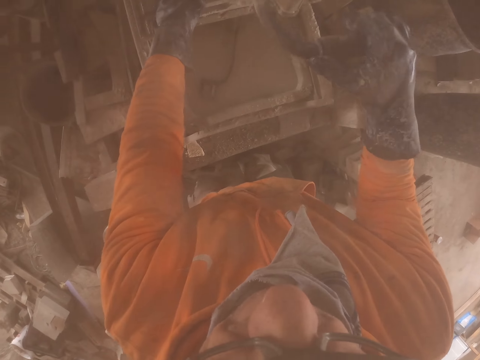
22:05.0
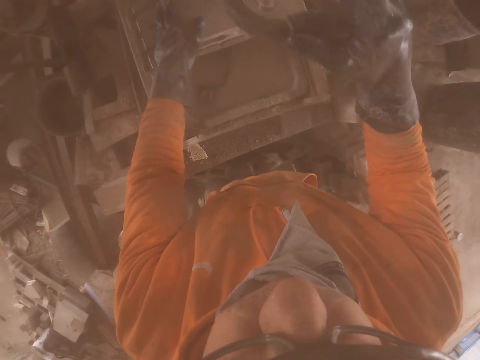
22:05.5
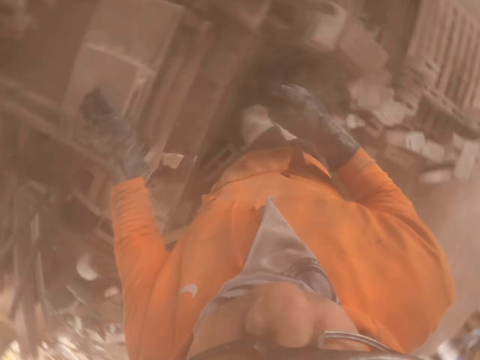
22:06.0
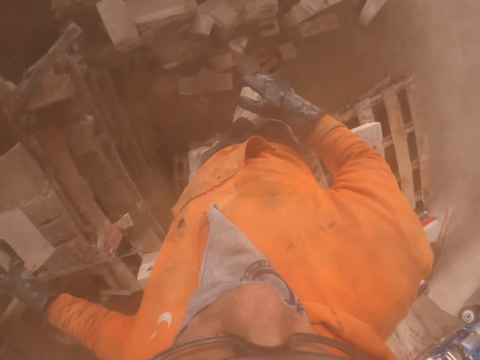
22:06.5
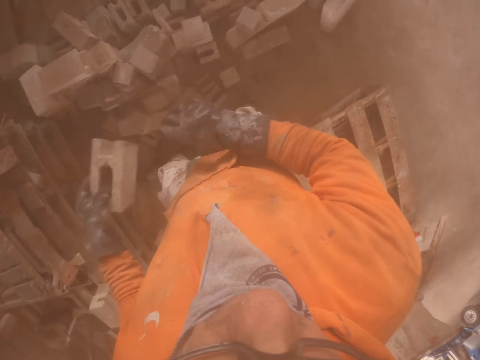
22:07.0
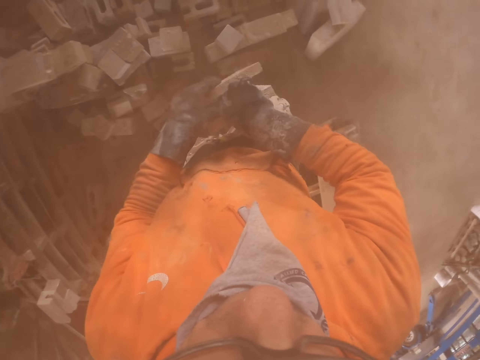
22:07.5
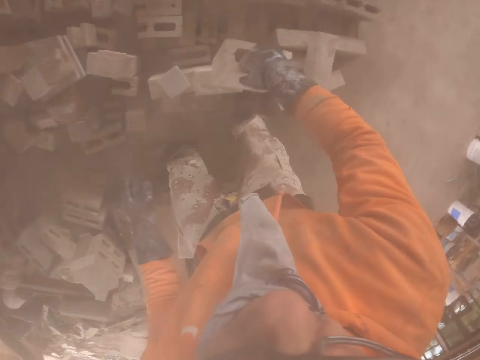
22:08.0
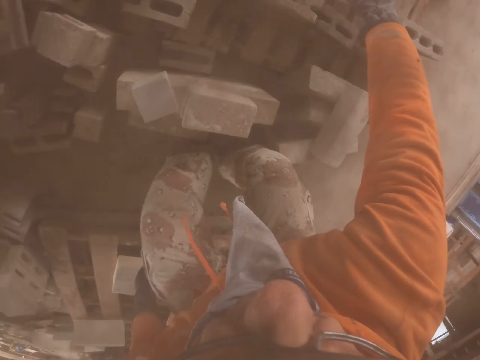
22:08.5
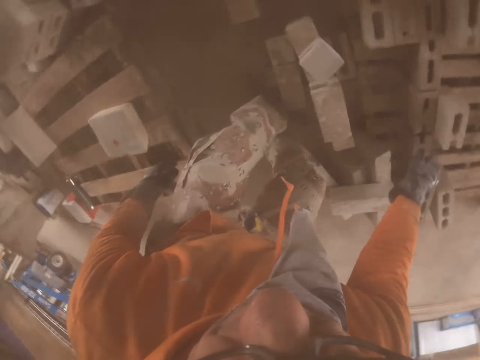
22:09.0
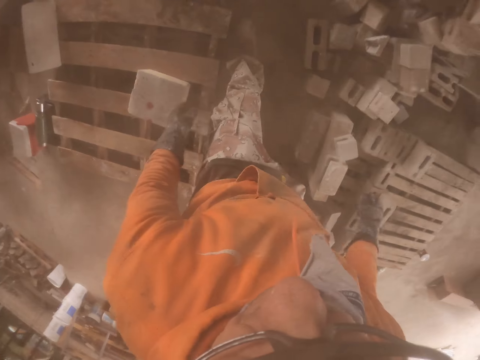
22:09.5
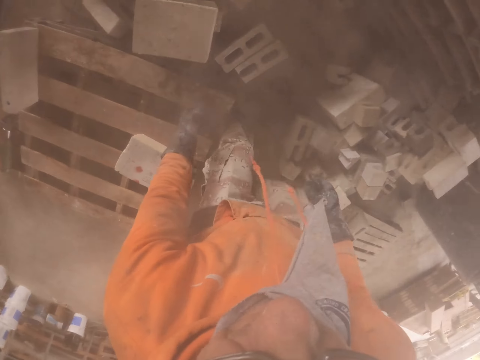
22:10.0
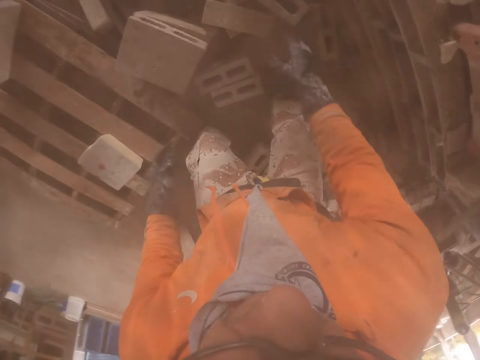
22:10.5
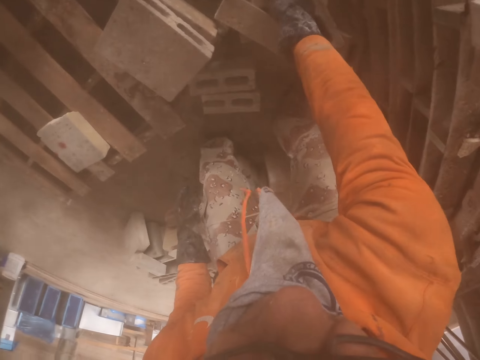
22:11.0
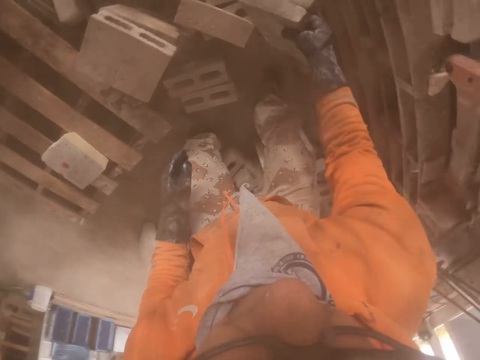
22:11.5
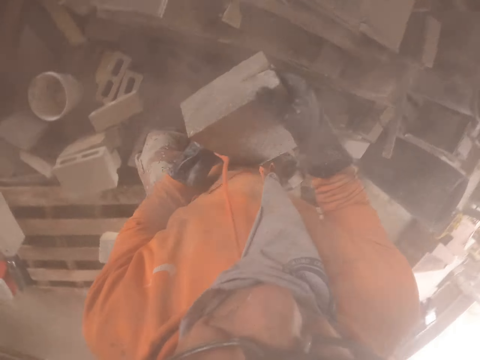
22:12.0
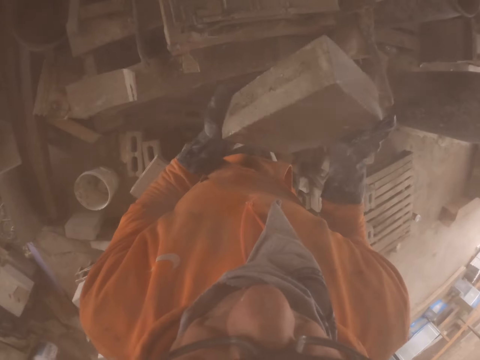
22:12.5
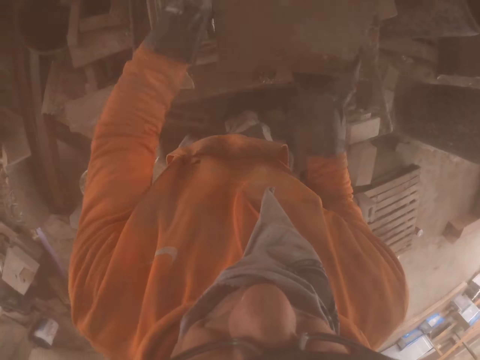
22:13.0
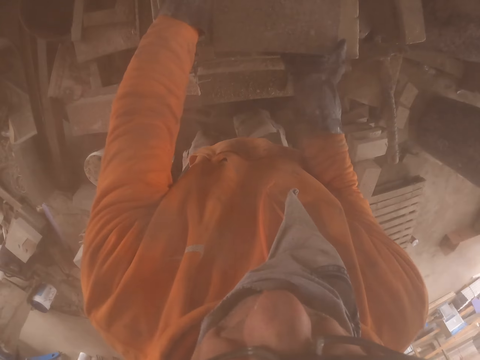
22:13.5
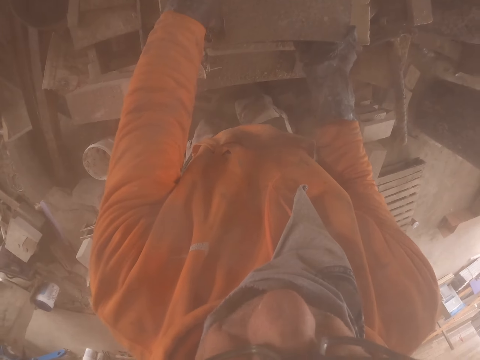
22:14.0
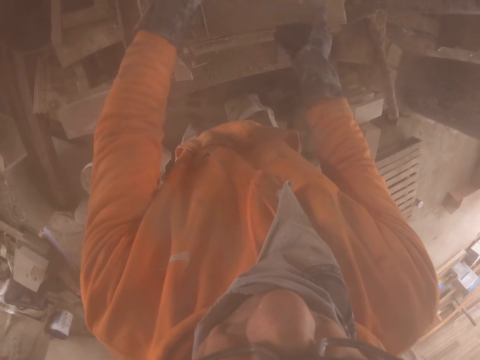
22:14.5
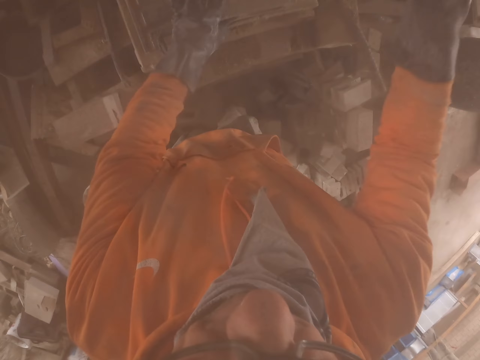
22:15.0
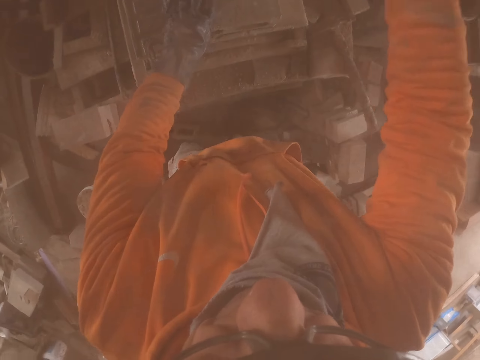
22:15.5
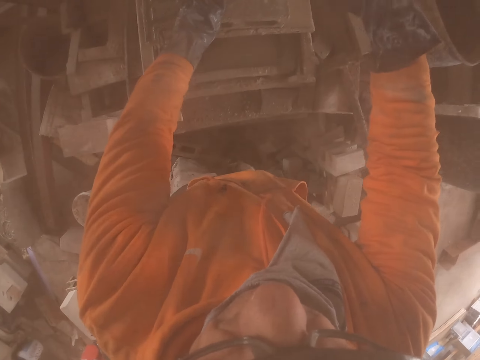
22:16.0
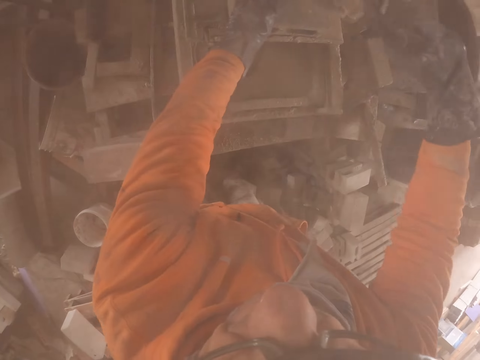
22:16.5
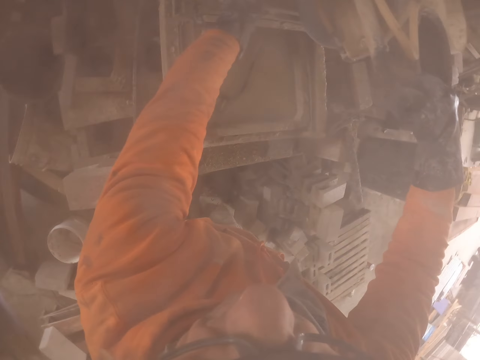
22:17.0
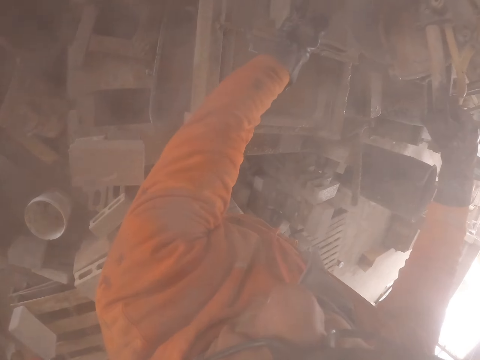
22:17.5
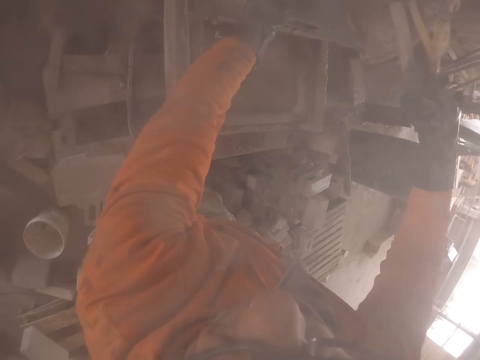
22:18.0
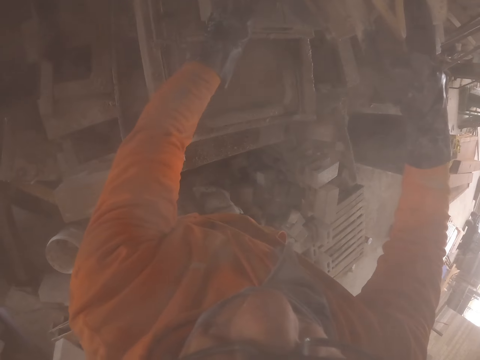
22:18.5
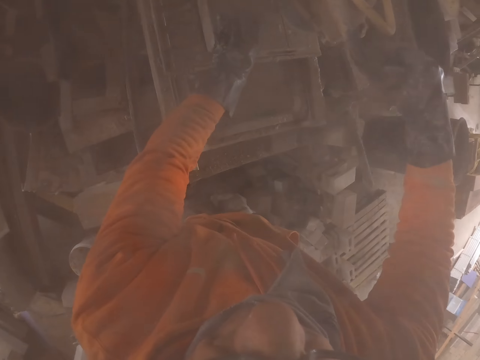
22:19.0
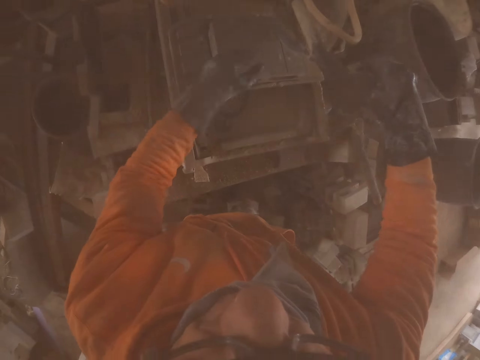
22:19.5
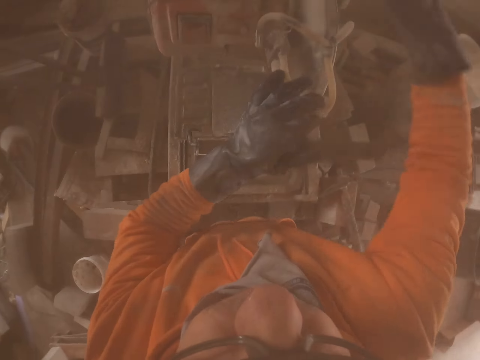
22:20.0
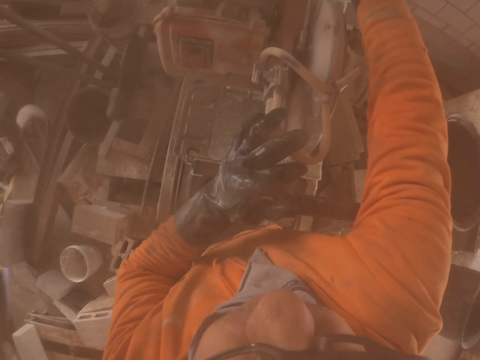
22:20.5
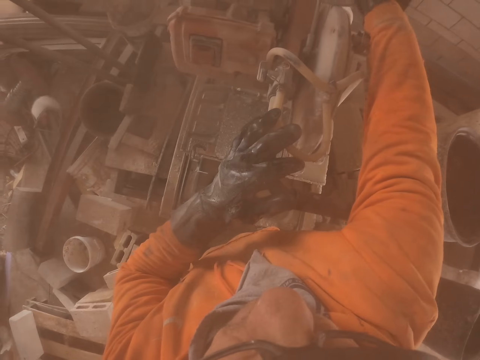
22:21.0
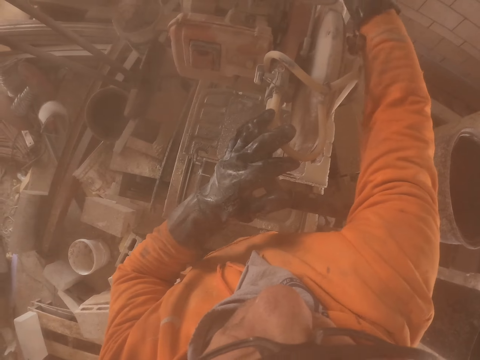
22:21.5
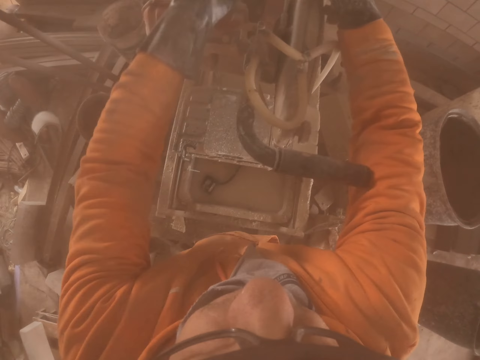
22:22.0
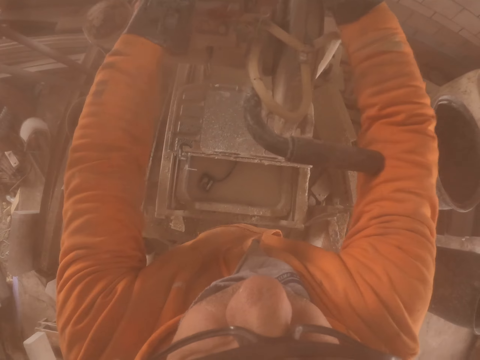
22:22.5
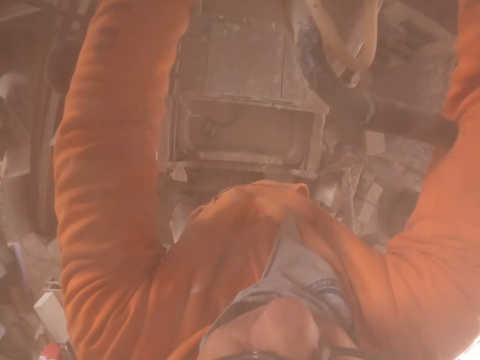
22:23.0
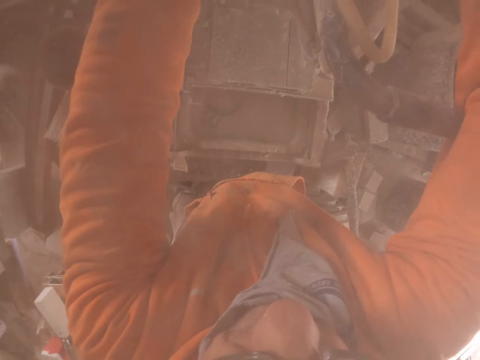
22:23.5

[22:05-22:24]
The camera wearer puts the brick on the pallet. They pick up the brick. They put the brick on the cutting machine or brick maker. They cut the brick with the brick cutting machine. They adjust the brick maker pipe.

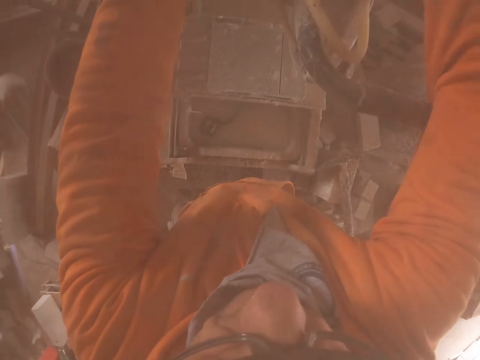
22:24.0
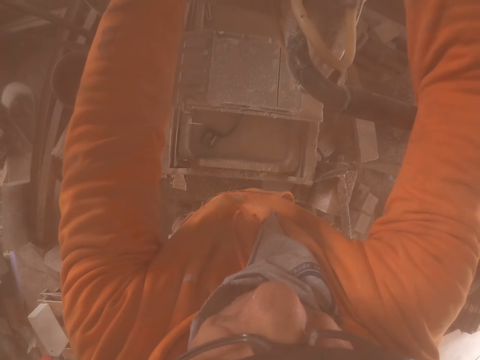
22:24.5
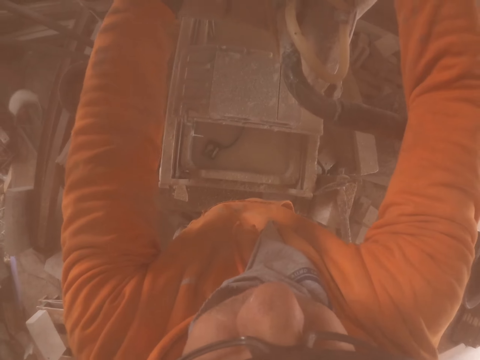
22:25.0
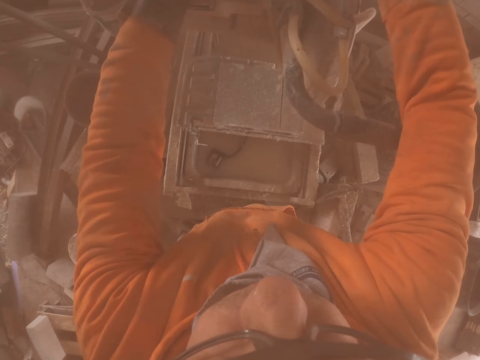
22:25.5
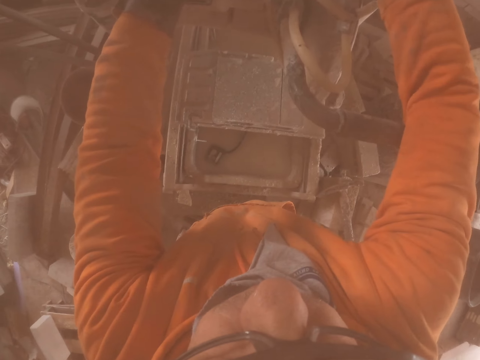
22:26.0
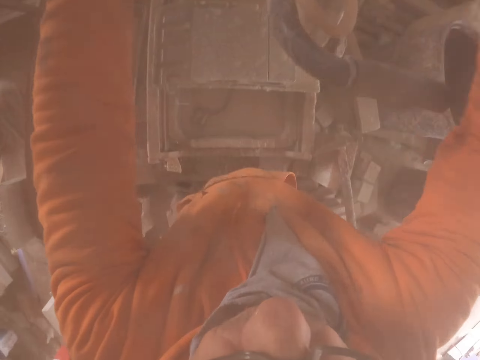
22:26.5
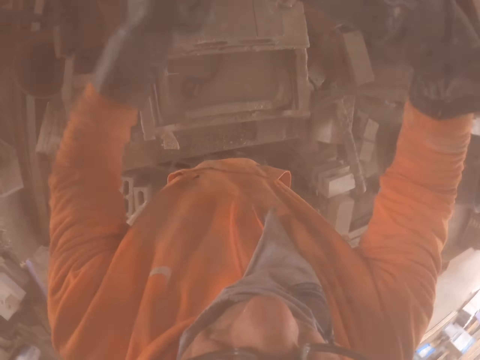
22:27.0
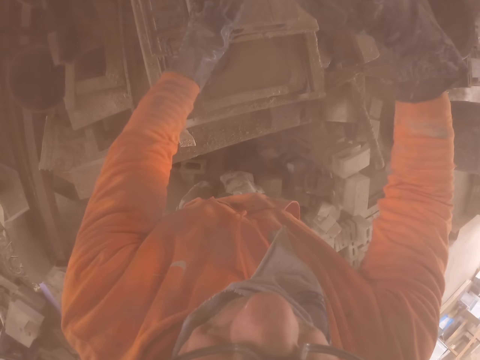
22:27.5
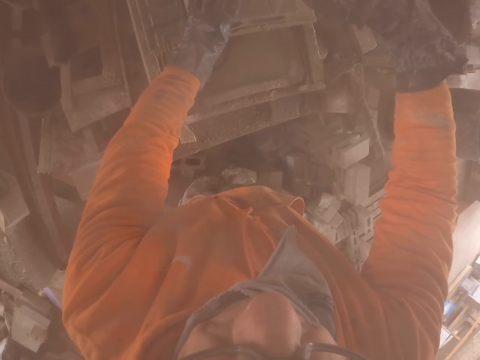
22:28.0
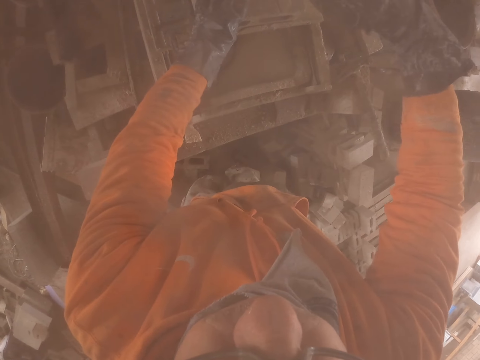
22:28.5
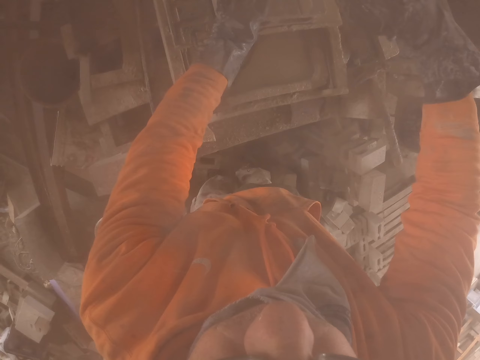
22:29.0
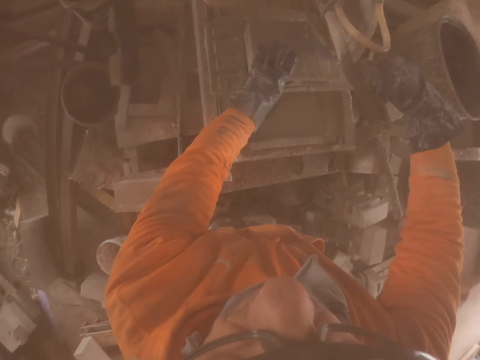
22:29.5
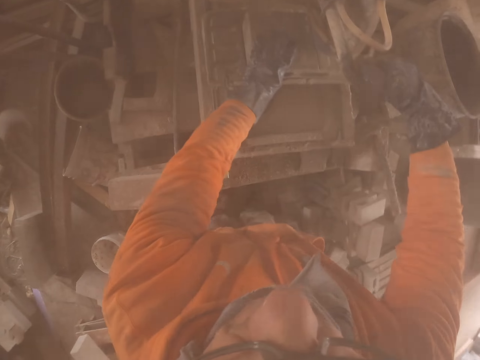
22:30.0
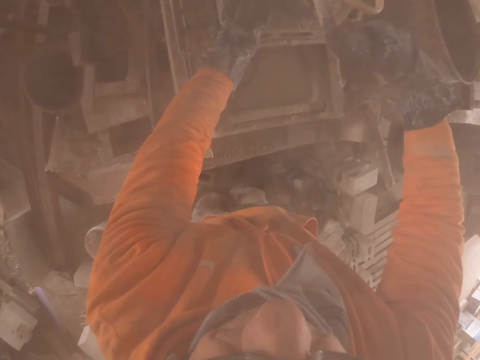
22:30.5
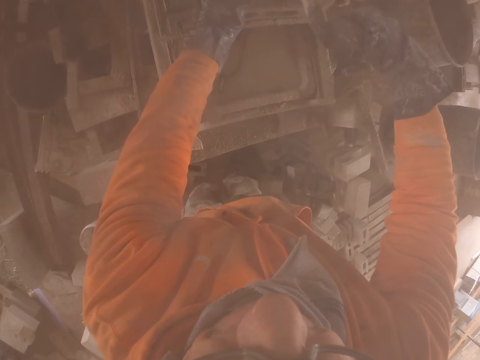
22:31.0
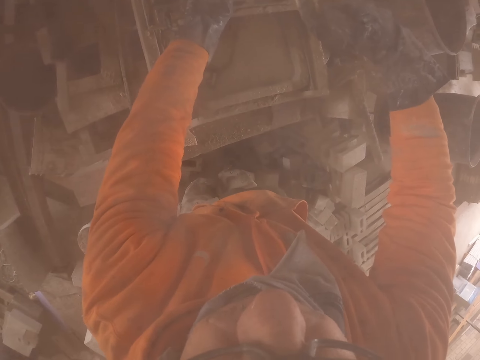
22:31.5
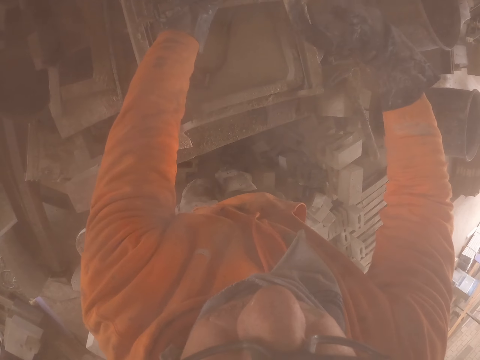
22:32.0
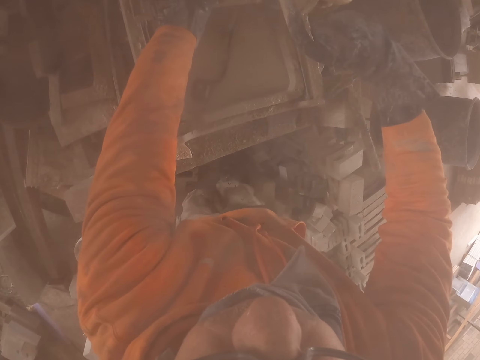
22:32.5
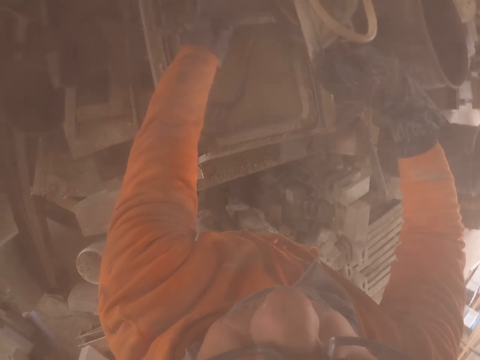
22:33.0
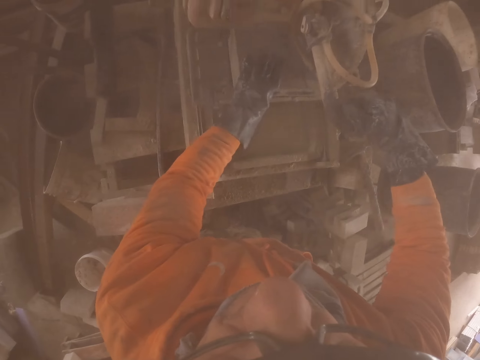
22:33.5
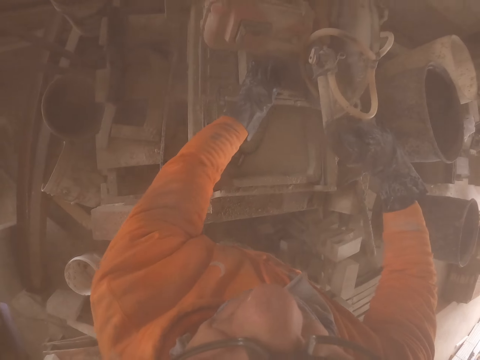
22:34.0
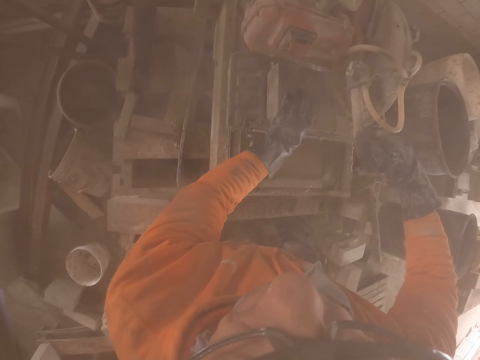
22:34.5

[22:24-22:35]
The camera wearer cuts the brick.
